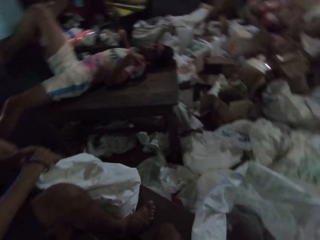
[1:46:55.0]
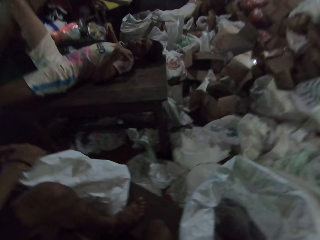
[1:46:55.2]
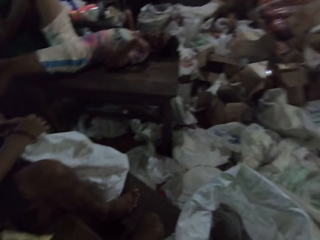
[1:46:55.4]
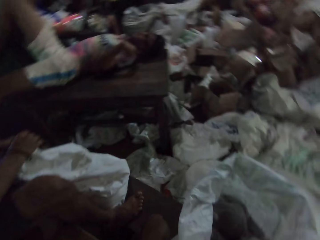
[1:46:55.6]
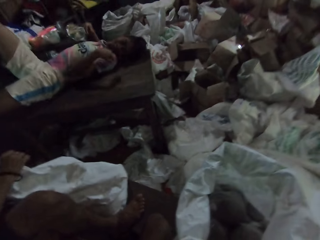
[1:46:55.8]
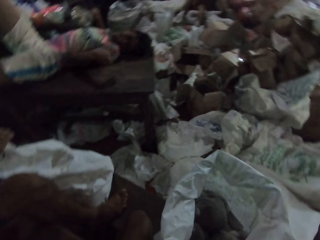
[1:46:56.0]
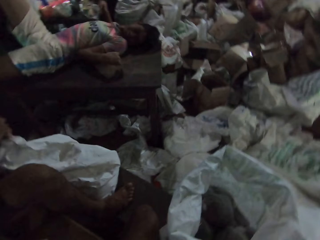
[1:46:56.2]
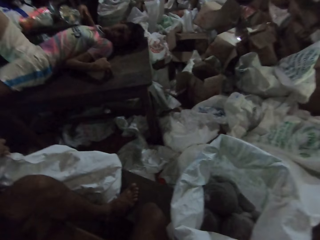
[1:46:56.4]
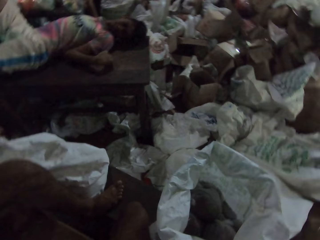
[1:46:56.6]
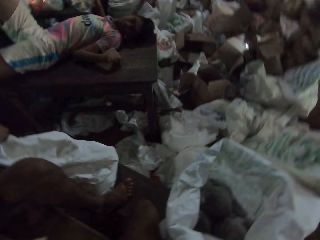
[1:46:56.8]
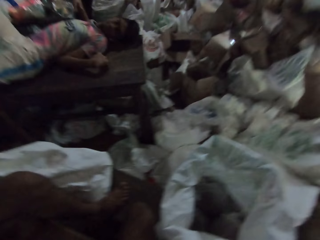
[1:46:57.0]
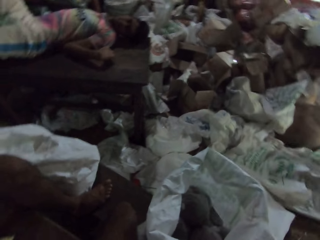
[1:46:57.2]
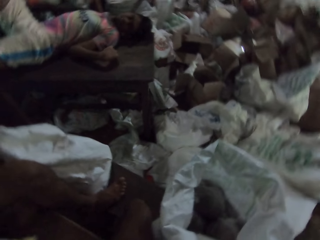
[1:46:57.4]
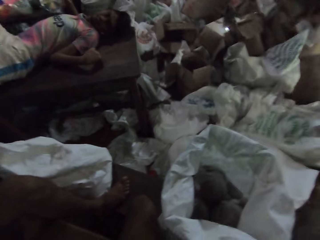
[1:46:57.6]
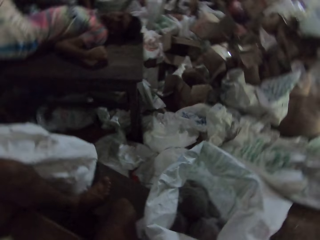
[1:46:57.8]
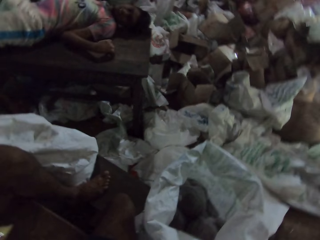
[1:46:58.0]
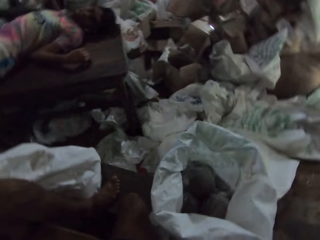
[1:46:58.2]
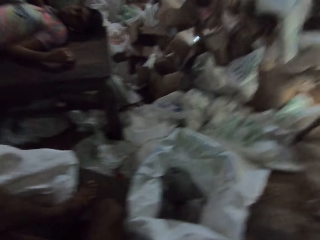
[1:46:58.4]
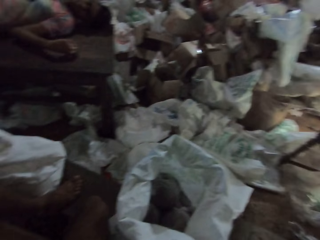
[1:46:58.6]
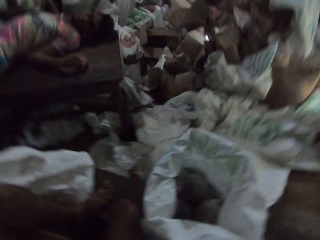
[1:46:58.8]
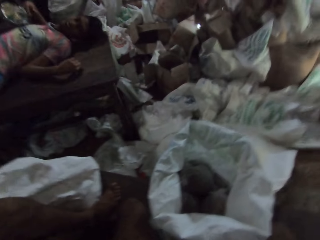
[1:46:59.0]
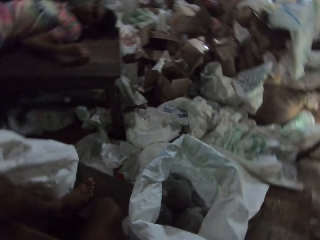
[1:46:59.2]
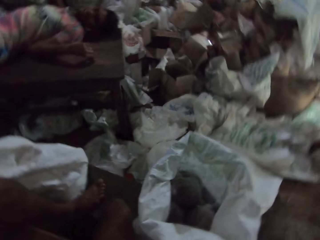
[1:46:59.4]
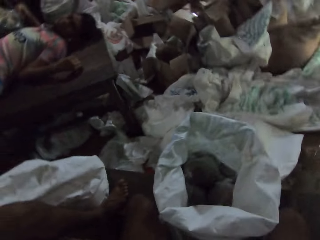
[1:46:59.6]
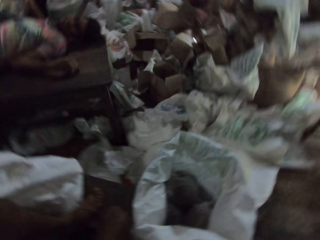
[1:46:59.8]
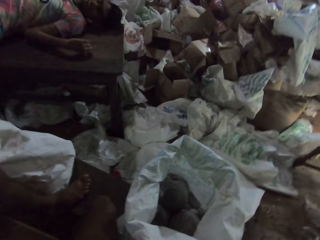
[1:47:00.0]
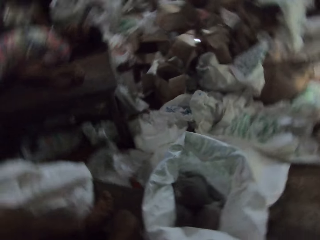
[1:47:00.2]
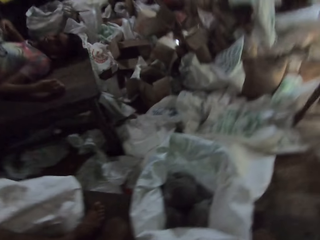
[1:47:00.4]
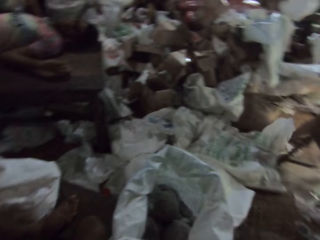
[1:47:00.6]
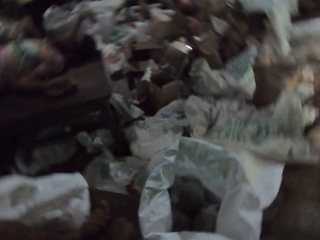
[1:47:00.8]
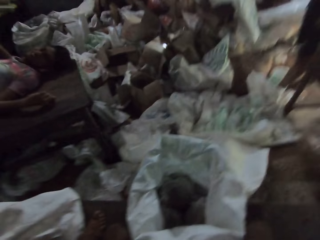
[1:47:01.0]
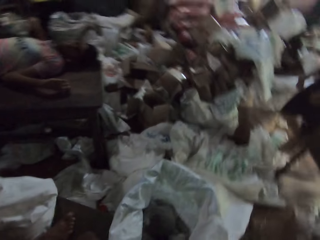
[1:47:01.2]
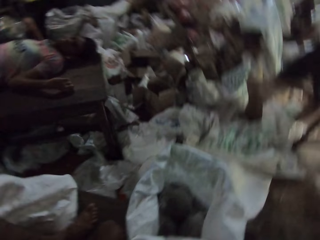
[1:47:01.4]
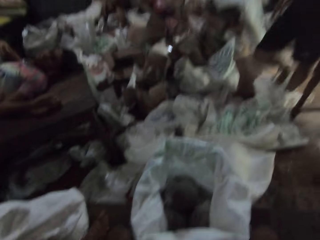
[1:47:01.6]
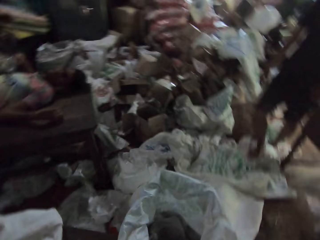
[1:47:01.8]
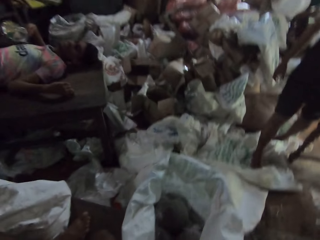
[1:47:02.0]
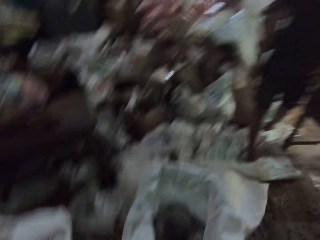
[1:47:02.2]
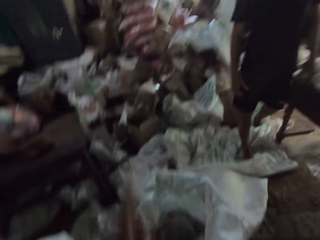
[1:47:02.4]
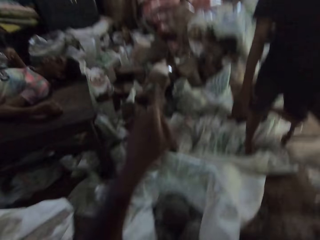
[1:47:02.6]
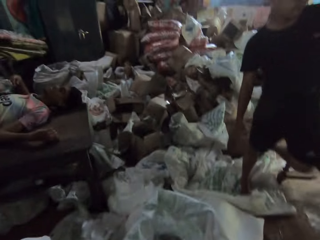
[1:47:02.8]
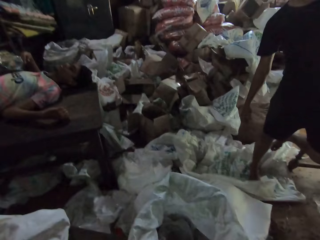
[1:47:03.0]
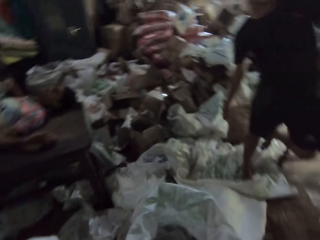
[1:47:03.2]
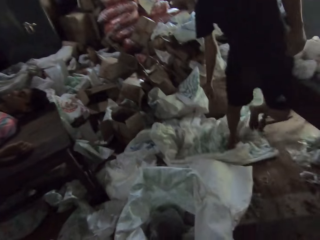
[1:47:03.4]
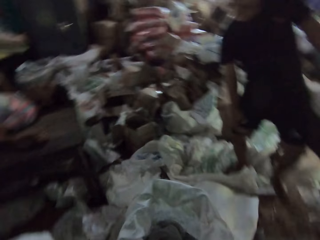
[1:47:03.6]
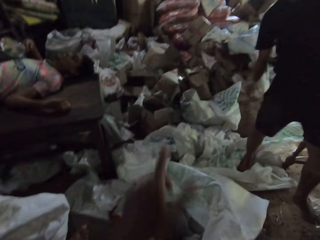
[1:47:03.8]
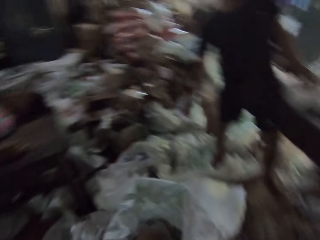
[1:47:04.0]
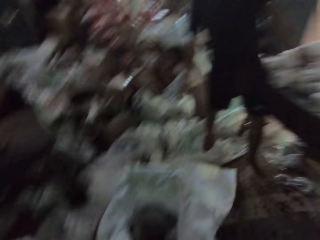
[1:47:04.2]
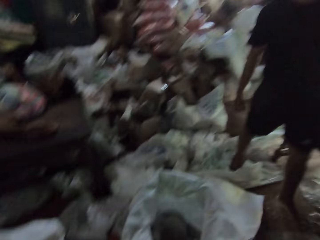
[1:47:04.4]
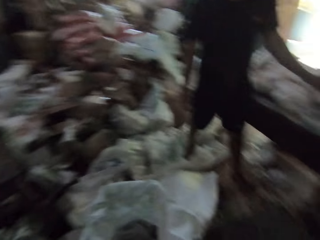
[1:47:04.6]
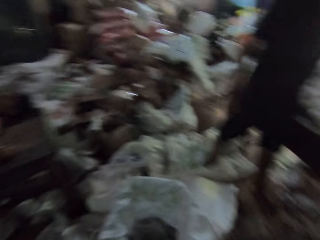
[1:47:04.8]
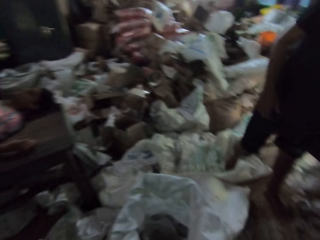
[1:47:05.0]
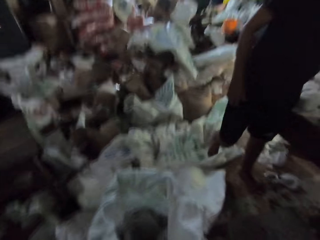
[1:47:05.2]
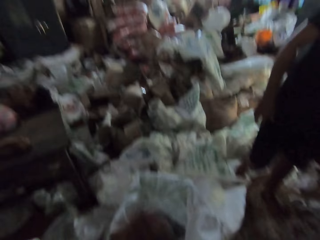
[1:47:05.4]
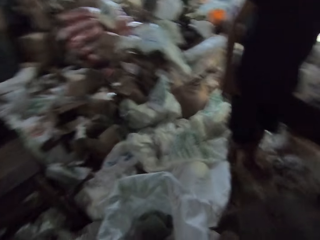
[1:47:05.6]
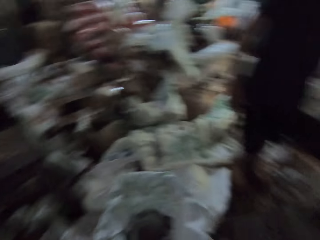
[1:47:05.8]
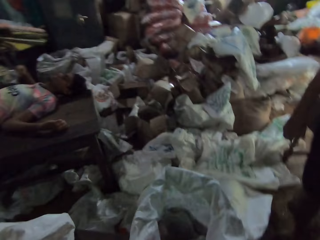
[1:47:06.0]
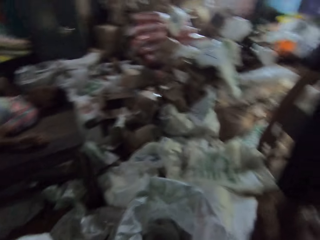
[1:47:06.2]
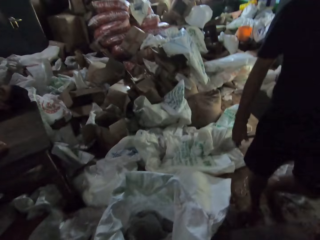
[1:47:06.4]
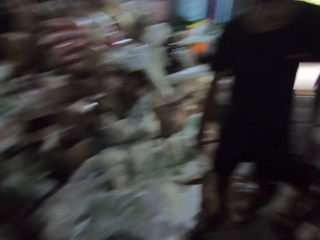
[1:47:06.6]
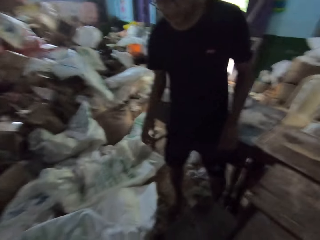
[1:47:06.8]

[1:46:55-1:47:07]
The camera wearer moves the head side by side. A person walks on the sacks. The camera wearer points ahead. The person walks on the sacks. The camera wearer points ahead. They shake the head side by side.

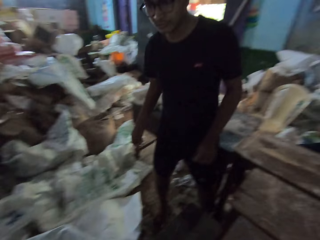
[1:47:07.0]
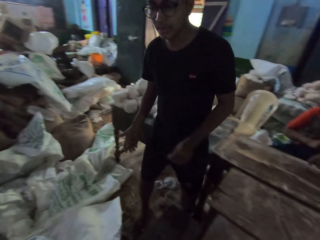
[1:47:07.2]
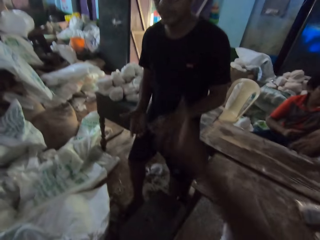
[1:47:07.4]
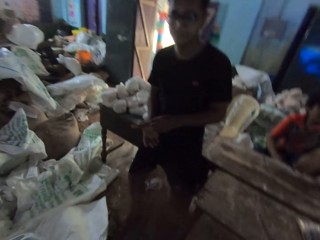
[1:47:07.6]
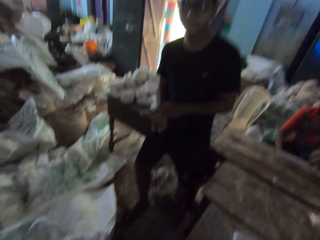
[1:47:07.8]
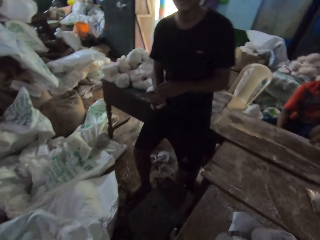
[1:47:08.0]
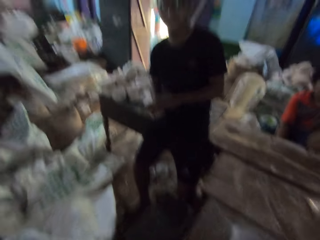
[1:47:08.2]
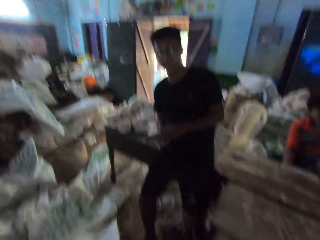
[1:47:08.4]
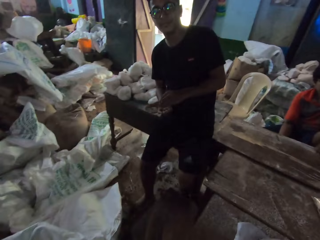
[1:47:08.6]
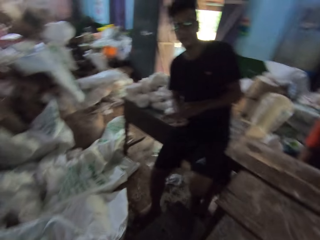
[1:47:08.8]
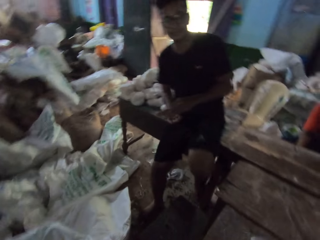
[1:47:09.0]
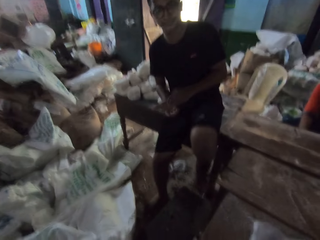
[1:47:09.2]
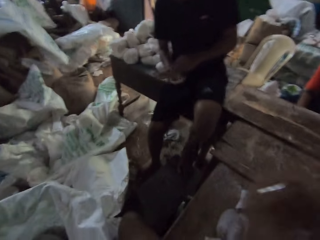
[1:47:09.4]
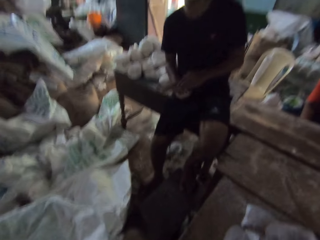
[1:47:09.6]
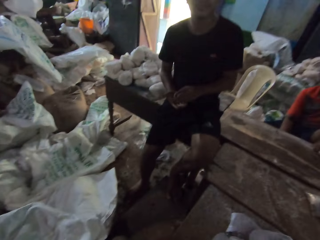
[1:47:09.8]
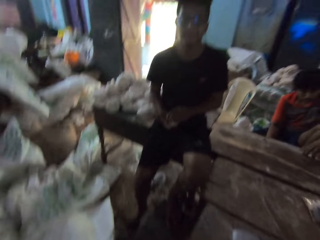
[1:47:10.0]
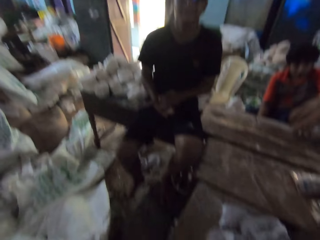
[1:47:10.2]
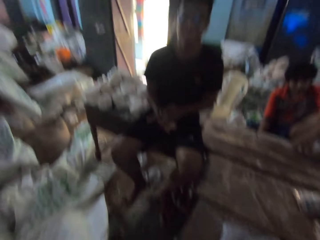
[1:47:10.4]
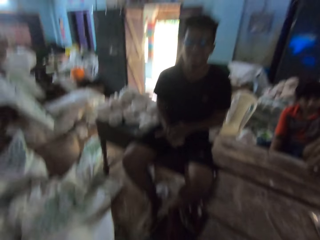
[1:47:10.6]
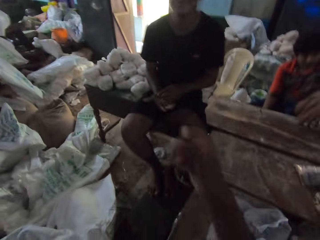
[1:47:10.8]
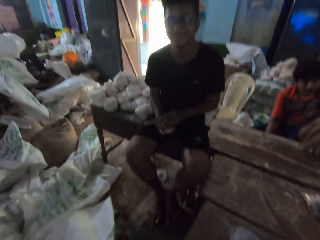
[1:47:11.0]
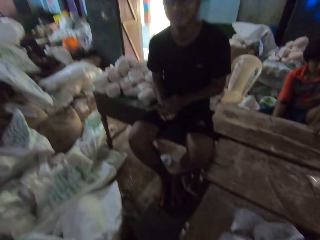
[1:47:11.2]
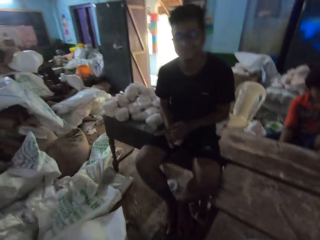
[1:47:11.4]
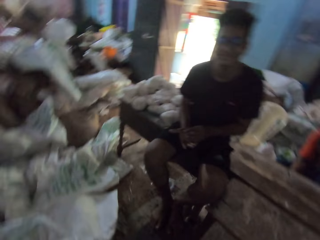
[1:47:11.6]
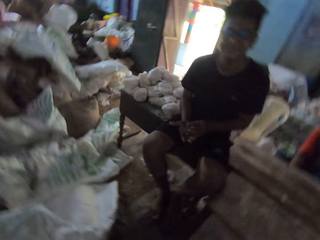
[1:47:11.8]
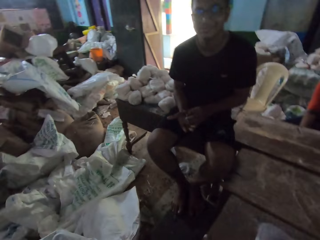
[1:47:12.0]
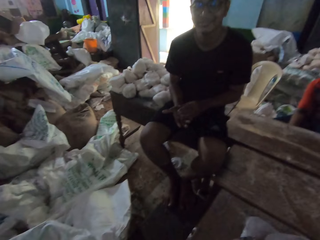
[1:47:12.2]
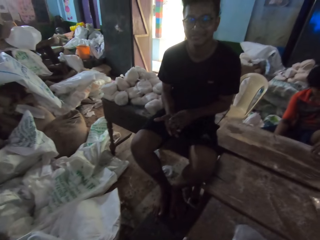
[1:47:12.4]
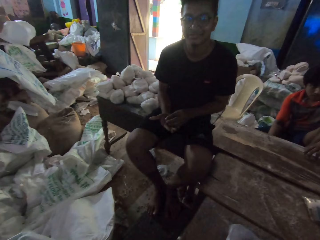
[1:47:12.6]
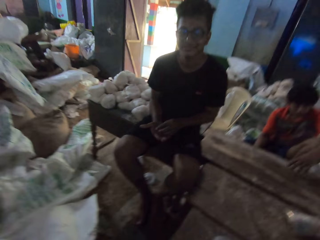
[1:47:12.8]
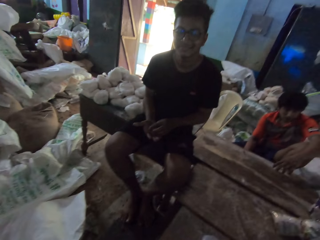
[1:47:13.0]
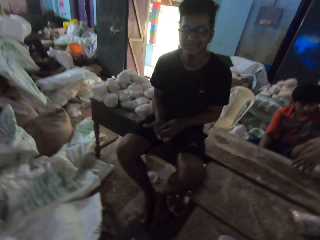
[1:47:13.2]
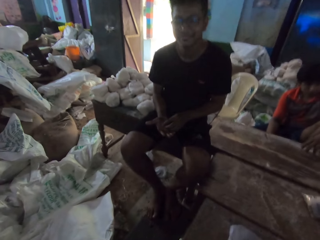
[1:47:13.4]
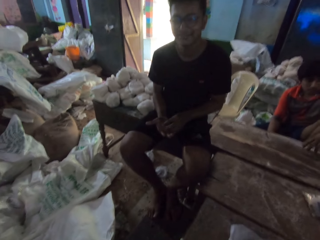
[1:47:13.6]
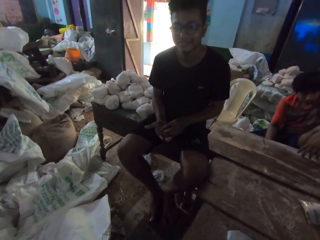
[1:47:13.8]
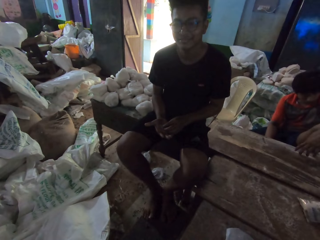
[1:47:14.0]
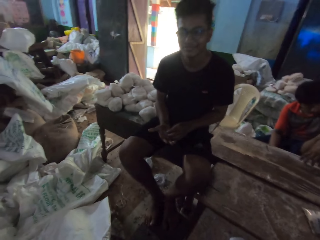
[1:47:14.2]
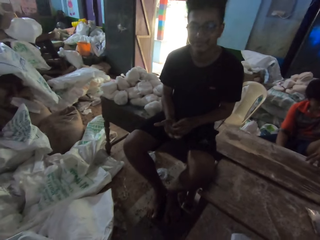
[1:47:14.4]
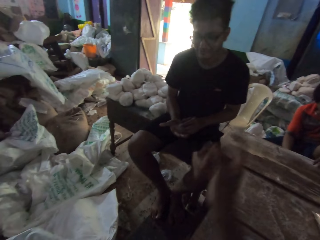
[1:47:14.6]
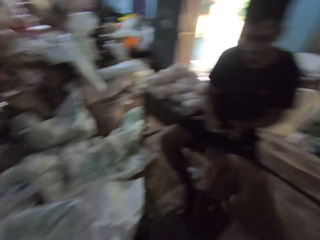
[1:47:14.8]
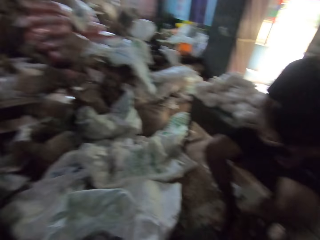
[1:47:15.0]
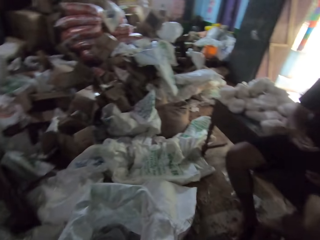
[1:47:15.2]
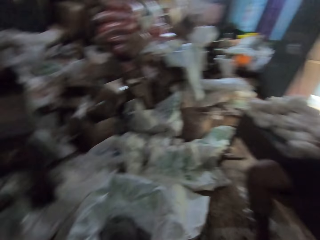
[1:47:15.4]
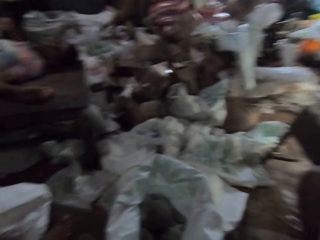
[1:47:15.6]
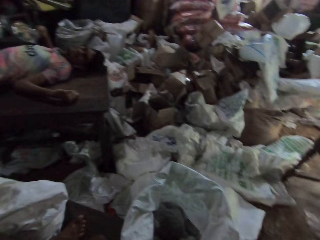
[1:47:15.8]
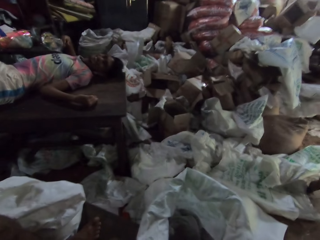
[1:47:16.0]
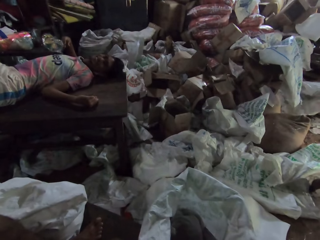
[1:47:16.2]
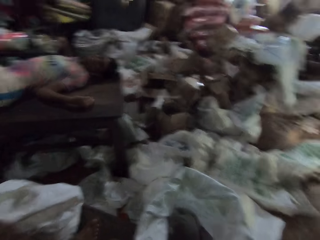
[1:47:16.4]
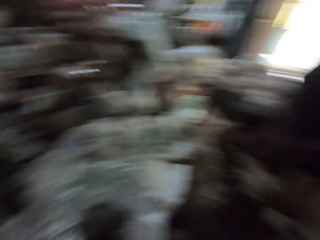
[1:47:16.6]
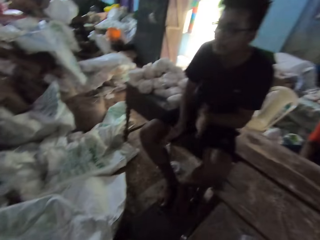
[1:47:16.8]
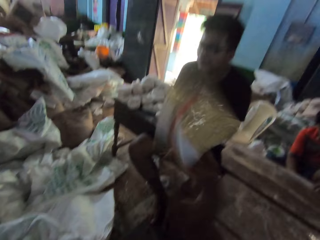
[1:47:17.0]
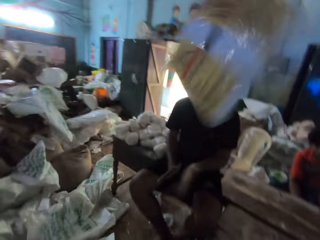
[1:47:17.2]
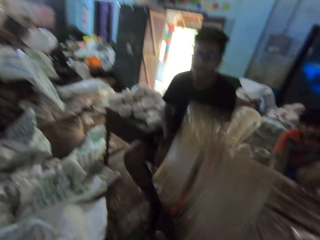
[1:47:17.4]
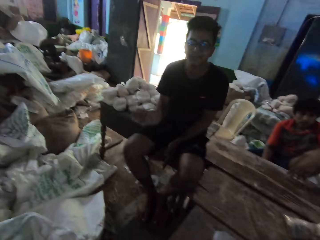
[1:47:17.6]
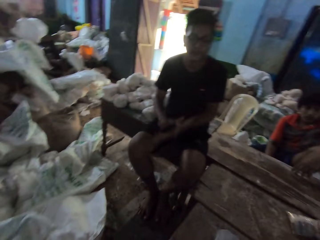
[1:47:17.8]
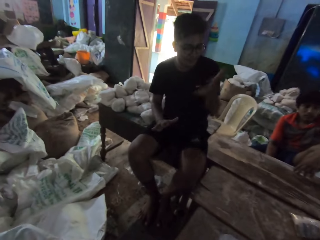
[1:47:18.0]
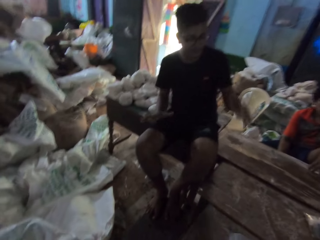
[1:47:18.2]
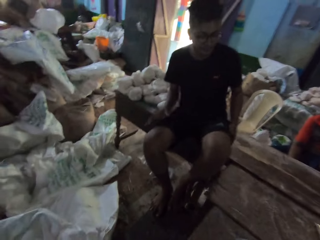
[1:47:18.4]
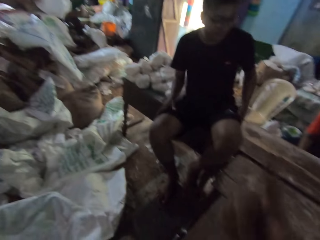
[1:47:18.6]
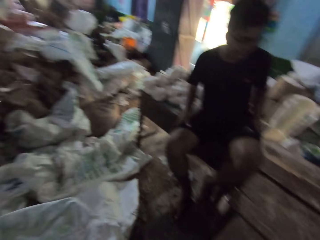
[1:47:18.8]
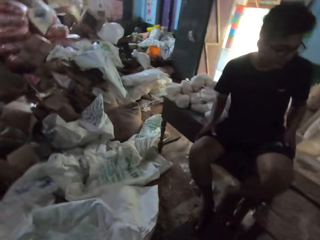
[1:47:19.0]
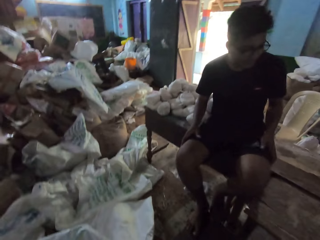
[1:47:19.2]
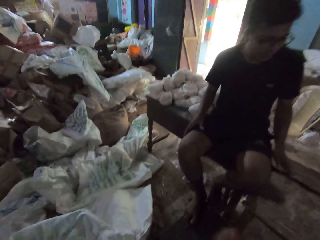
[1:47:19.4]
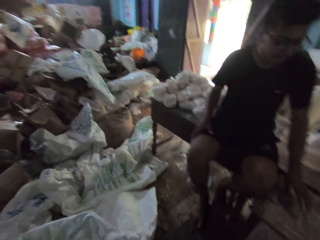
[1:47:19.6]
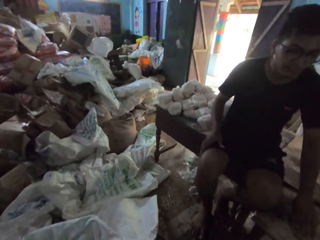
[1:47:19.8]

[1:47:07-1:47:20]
The camera wearer points at a person. The person sits on the table. The camera wearer points at the person. He swings the head side by side. The person smiles at the camera wearer. The camera wearer points at himself. He turns around. He throws up the flour sachet in his right hand. The person wipes hands. The camera wearer moves the right hand.
